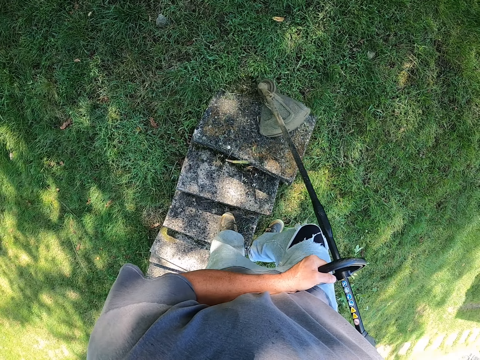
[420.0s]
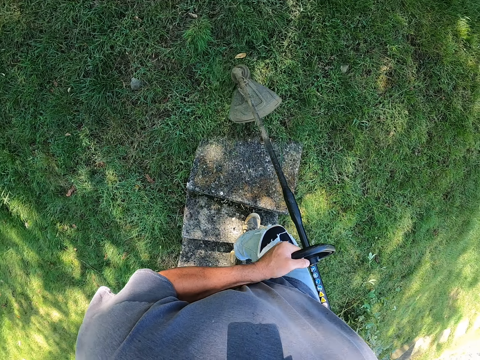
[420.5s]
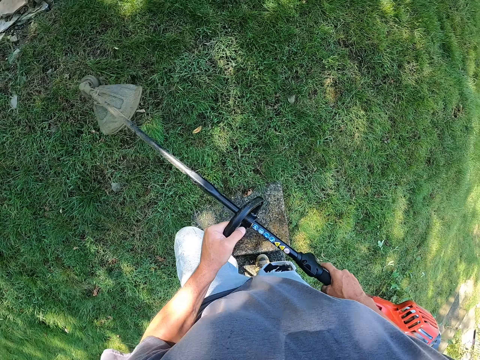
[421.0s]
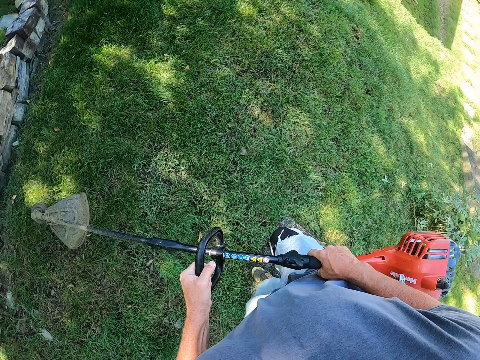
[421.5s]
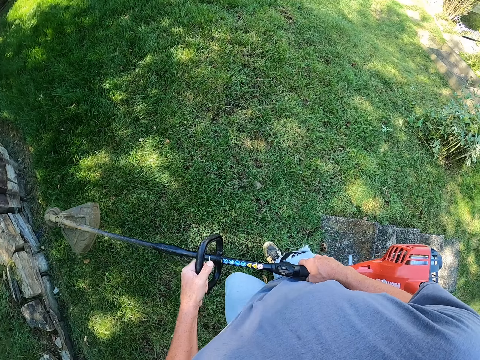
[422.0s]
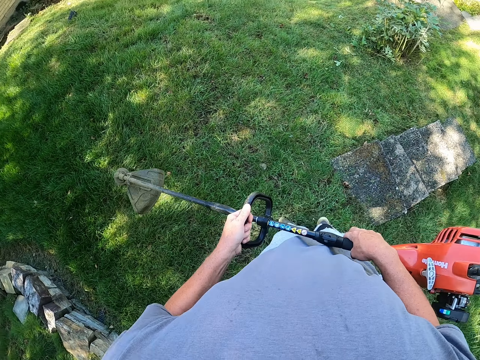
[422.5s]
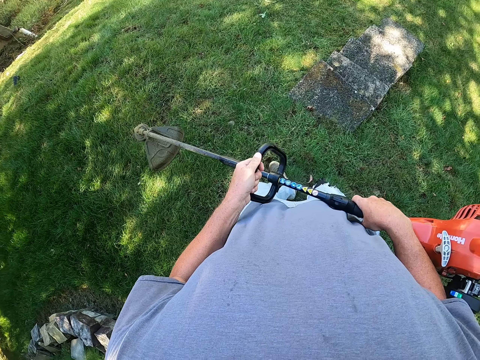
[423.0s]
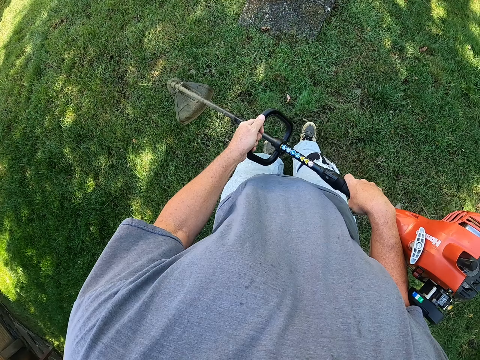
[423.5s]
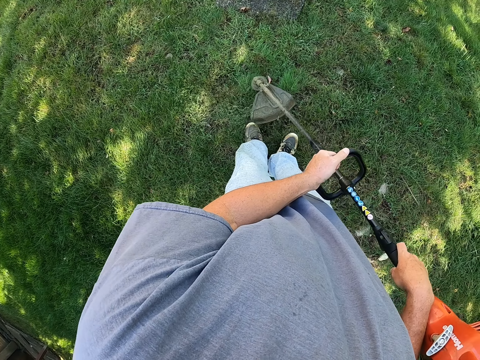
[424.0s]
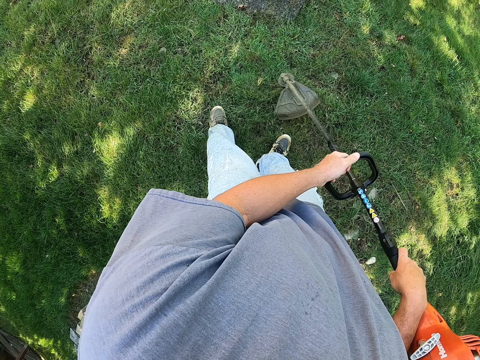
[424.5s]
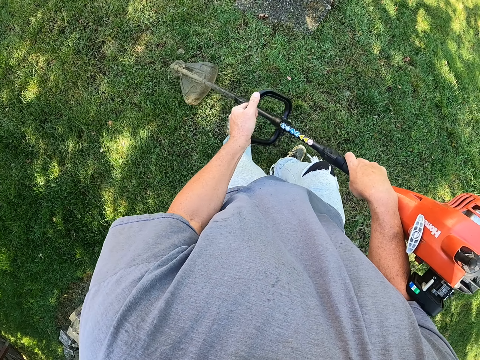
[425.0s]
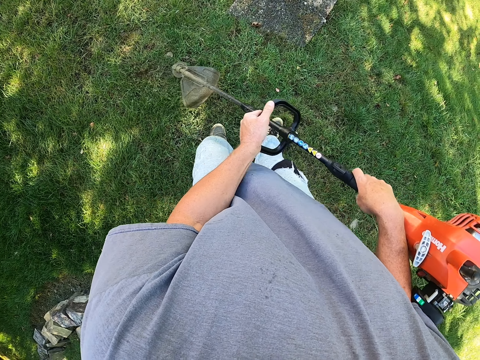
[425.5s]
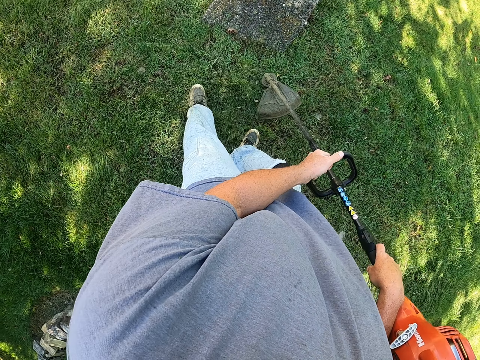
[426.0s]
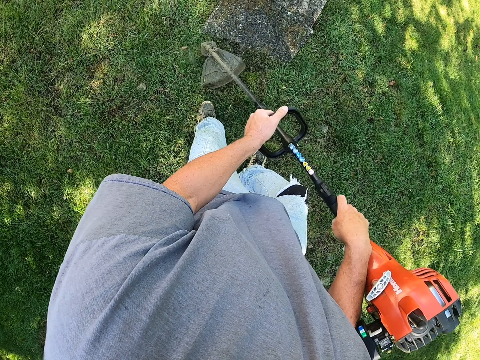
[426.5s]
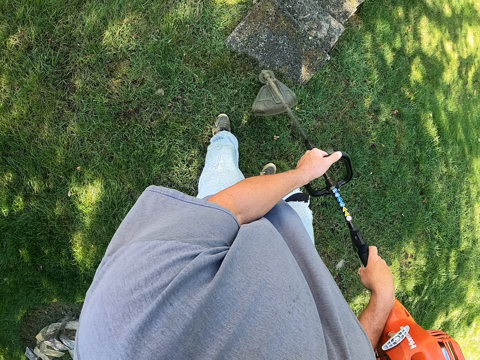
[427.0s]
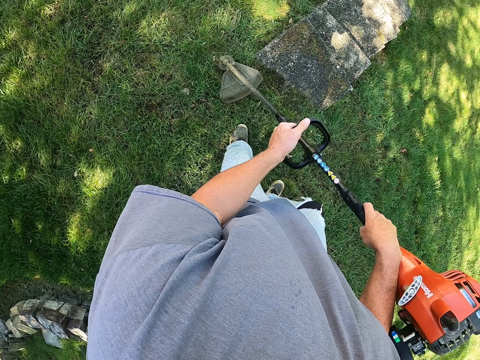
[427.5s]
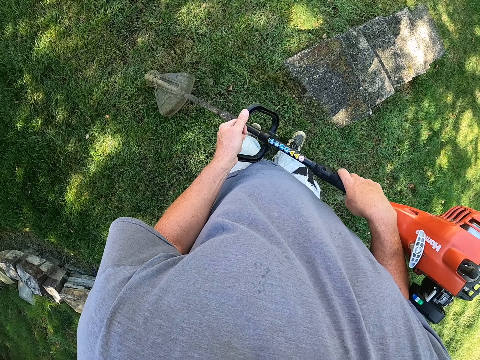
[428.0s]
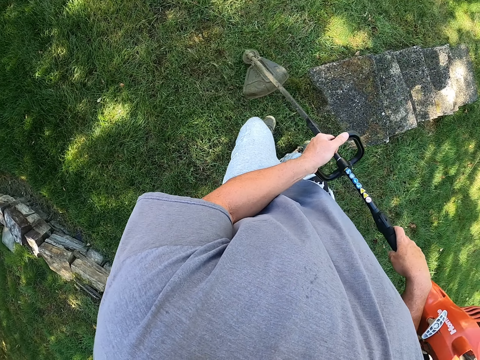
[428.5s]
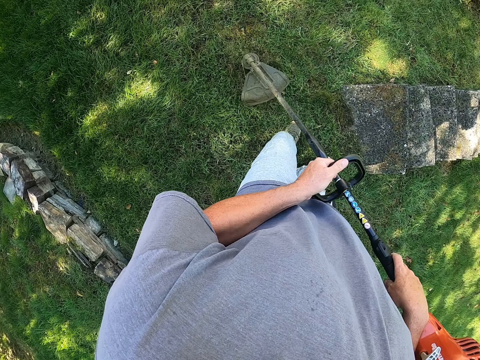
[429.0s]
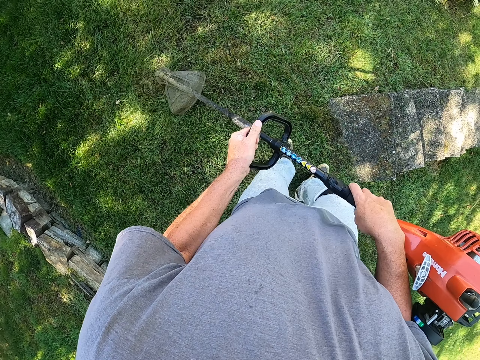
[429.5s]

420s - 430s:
The camera wearer lifts the lawn mower when walking. They cut the grass with the lawn mower.

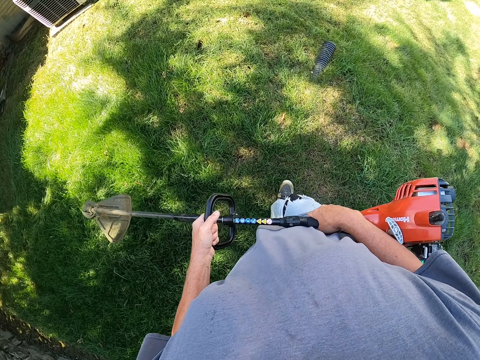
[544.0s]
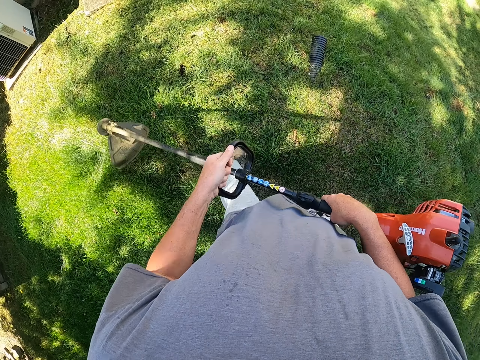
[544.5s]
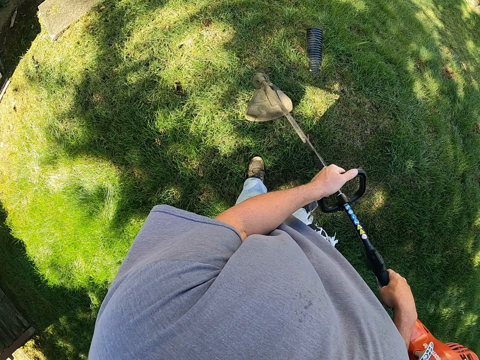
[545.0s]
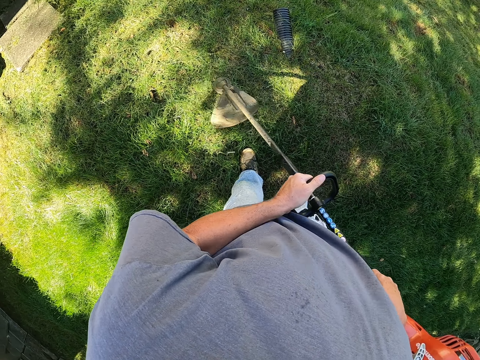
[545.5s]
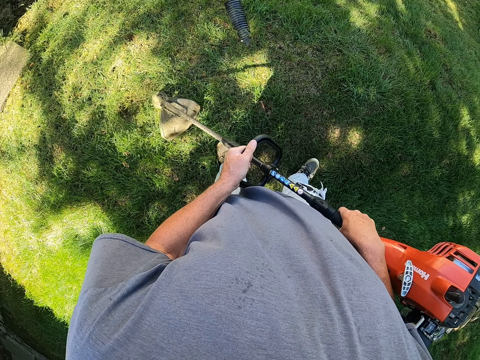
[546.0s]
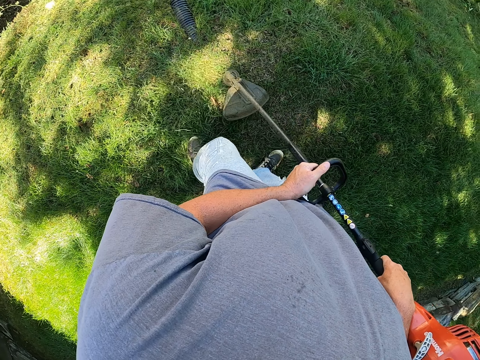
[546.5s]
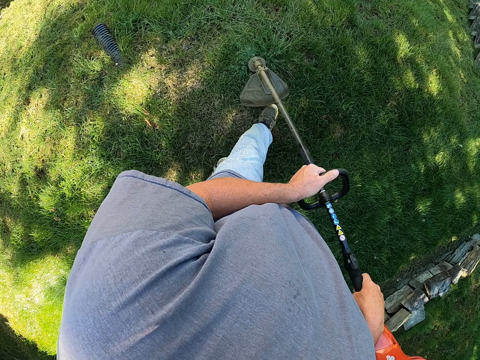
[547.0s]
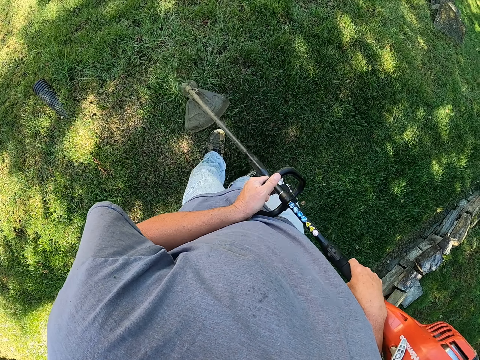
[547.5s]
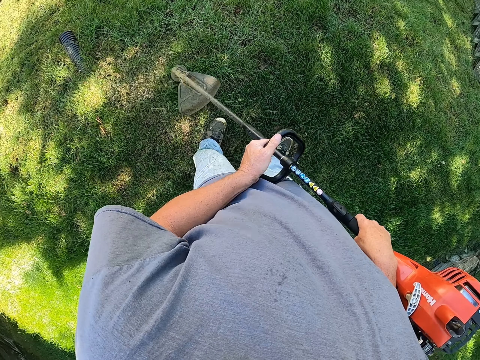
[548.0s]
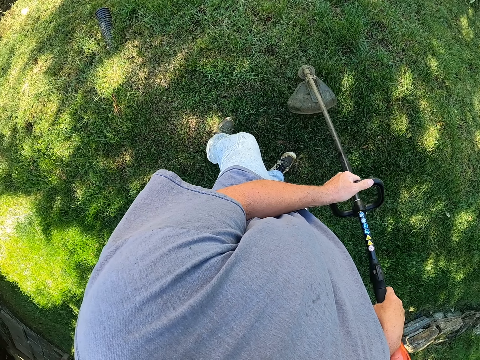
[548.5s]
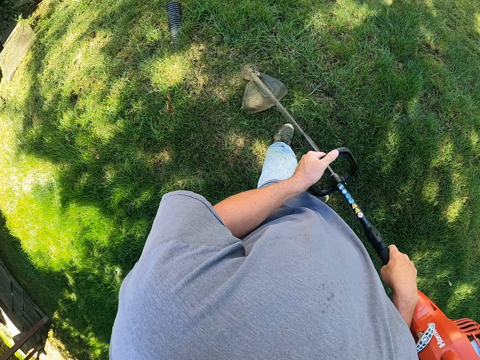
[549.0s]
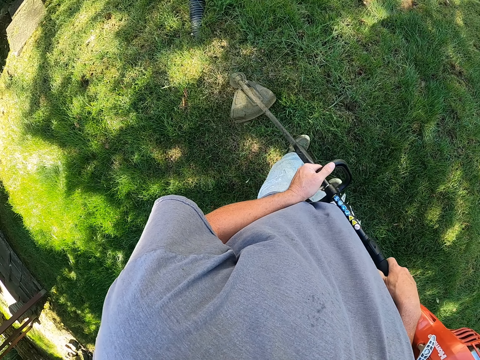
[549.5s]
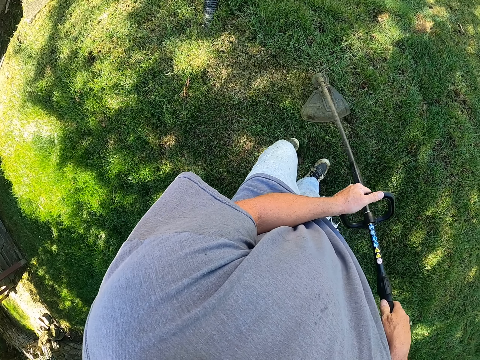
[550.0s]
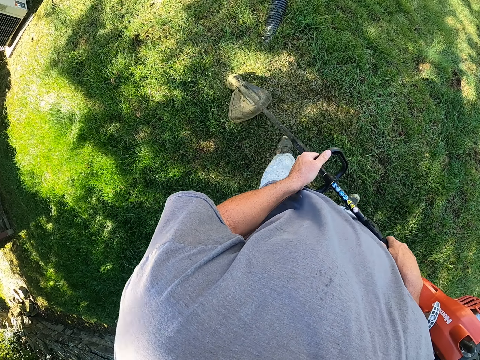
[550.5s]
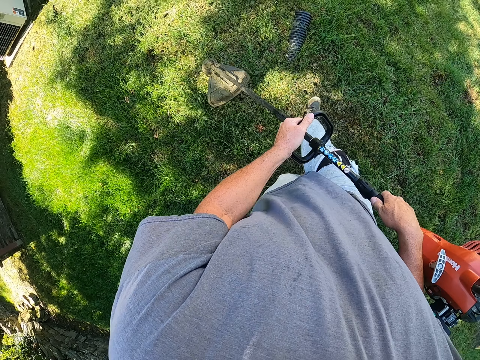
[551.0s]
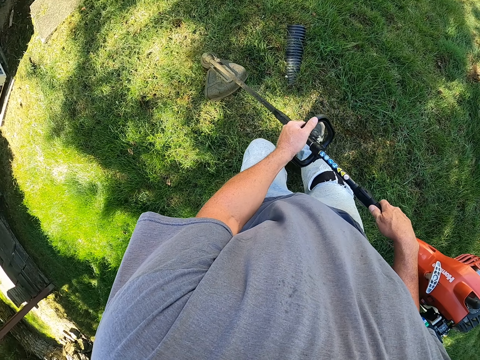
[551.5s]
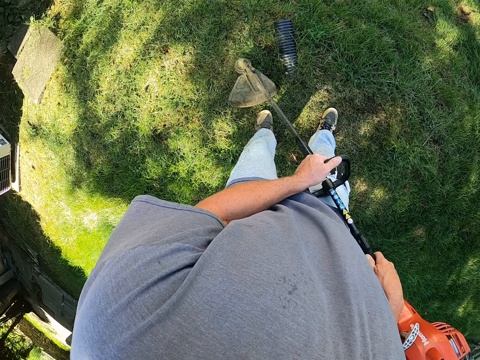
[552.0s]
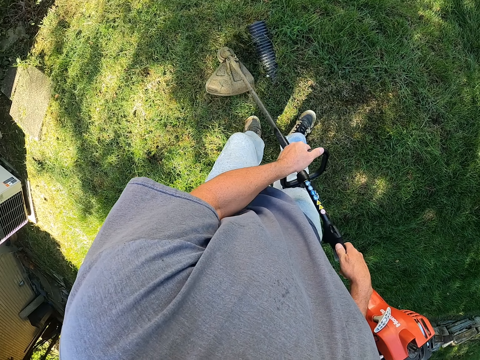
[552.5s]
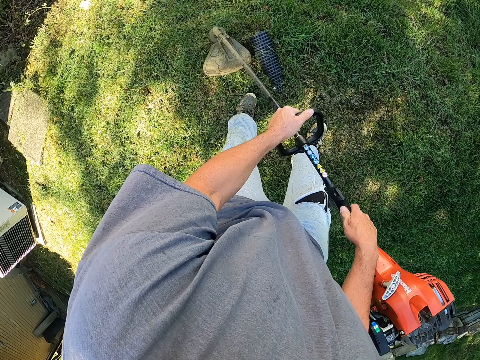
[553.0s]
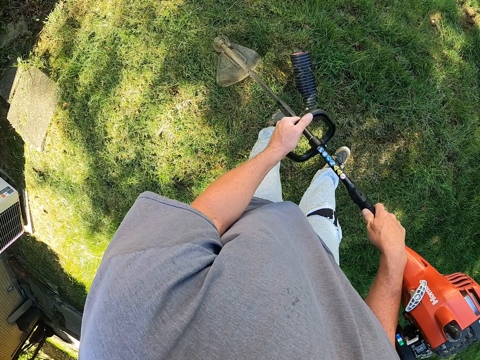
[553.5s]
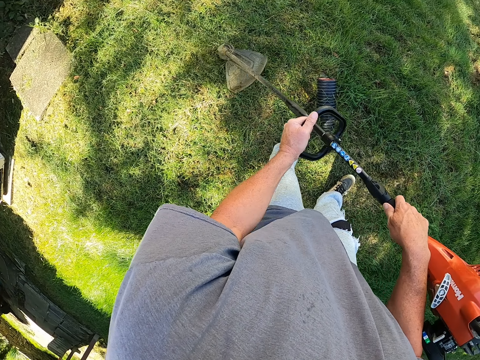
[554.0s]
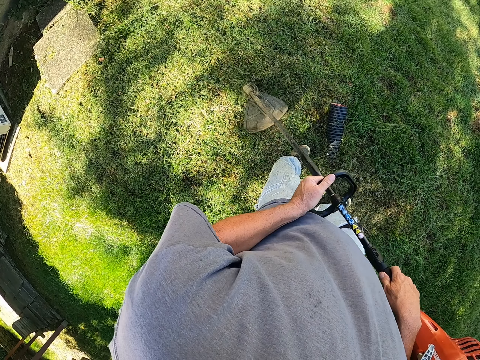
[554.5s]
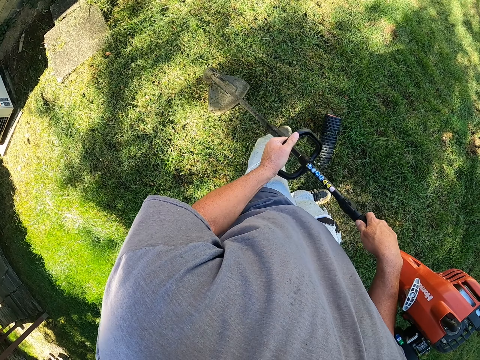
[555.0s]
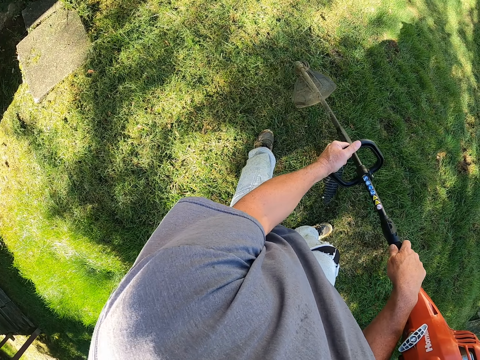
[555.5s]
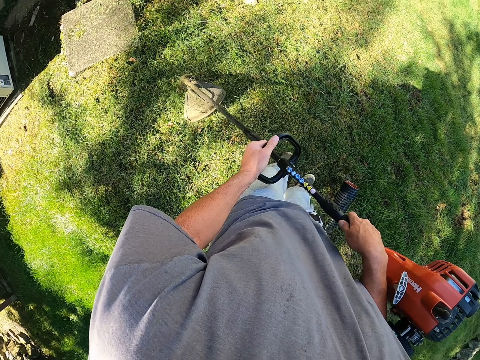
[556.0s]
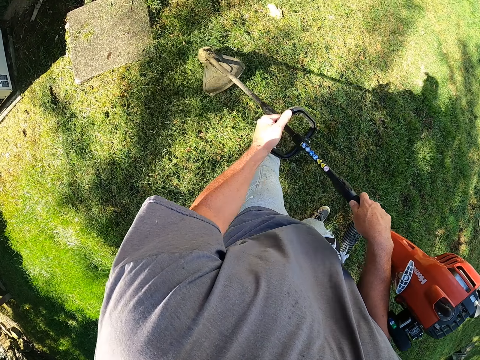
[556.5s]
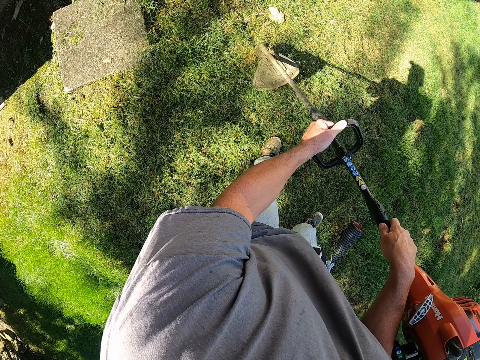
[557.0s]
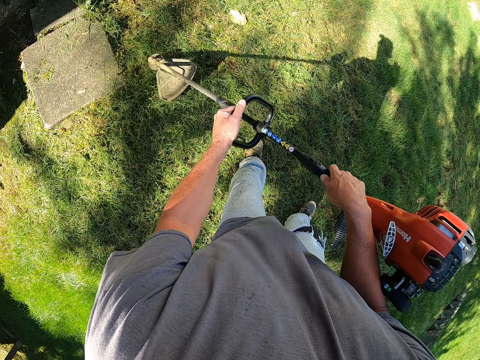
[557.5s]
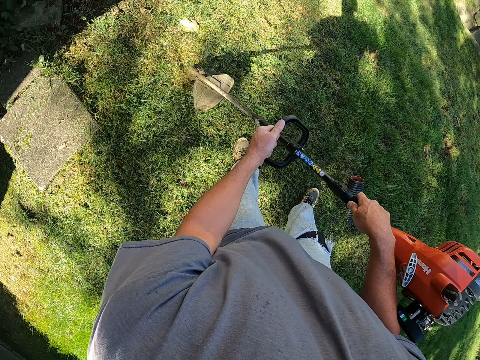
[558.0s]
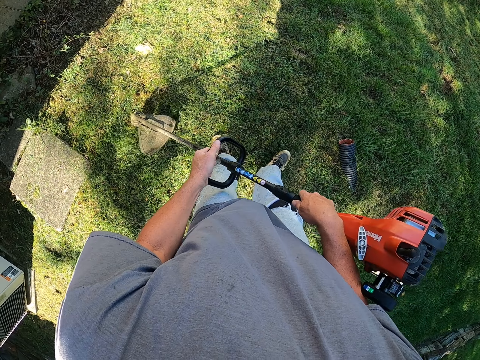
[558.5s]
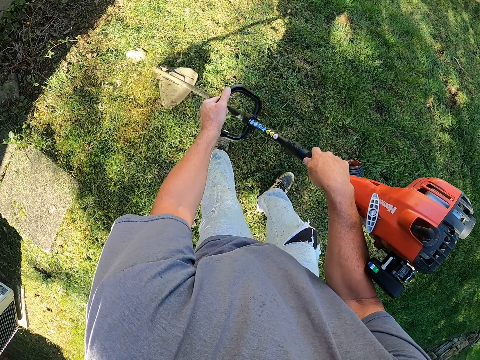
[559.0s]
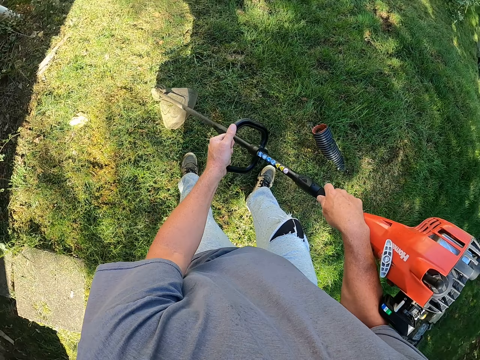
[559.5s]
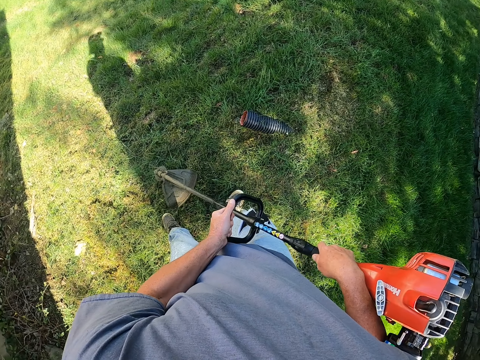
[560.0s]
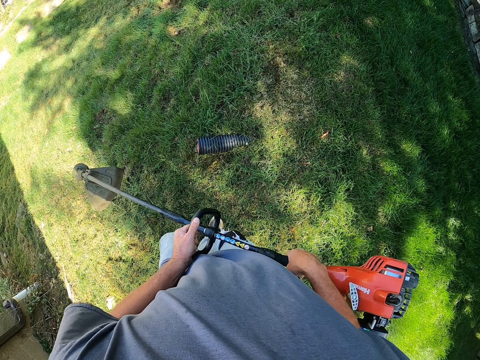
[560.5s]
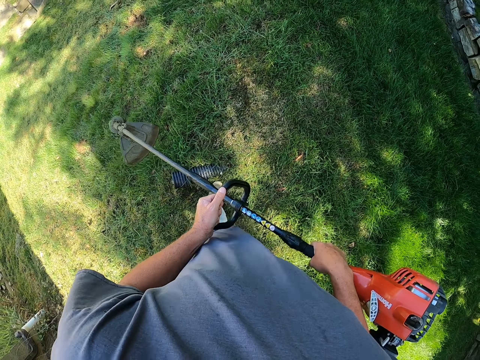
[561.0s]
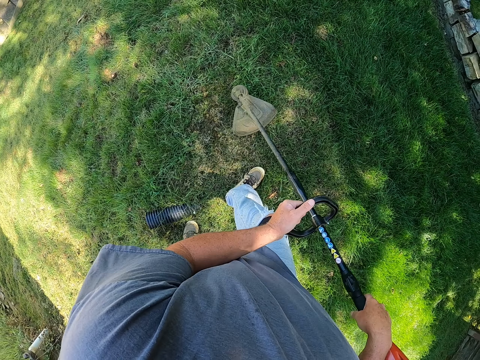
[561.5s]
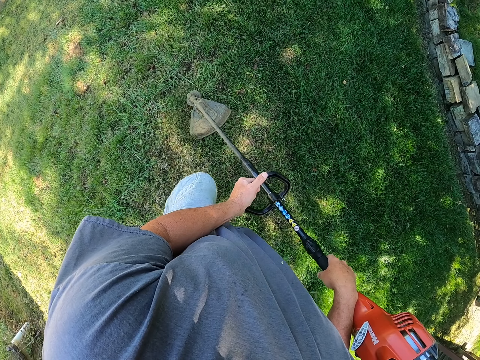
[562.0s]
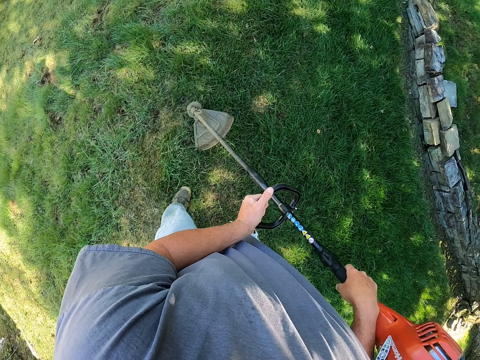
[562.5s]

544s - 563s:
The camera wearer cuts the grass with the lawn mower. They hold the lawn mower when walking. They cut the grass with the lawn mower. They walk with the lawn mower.
